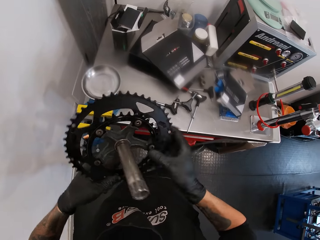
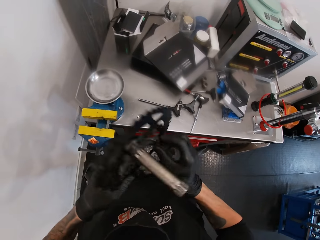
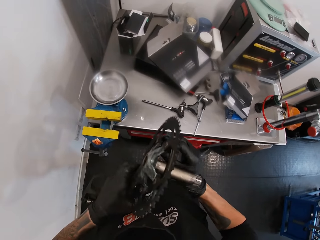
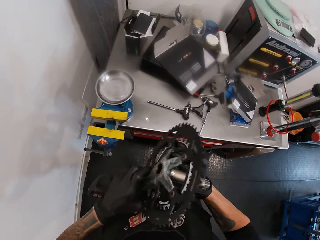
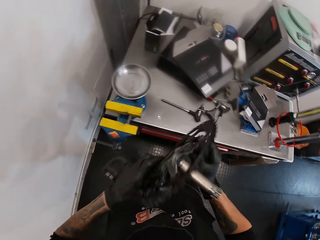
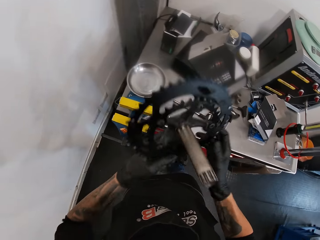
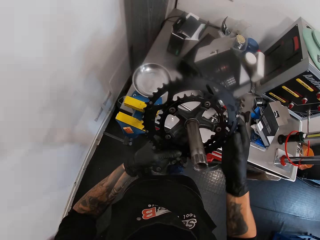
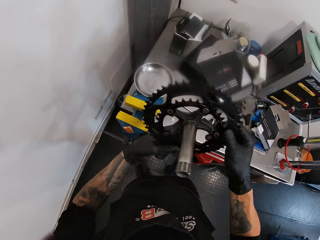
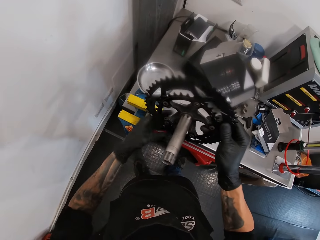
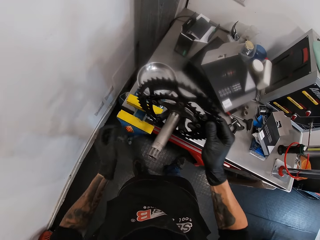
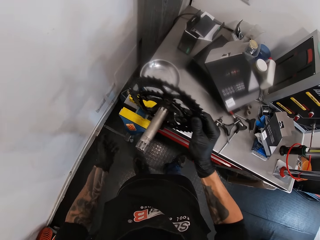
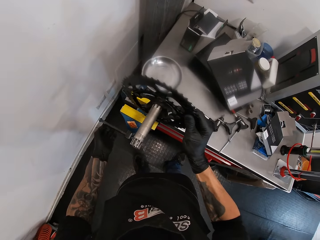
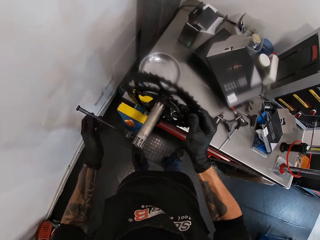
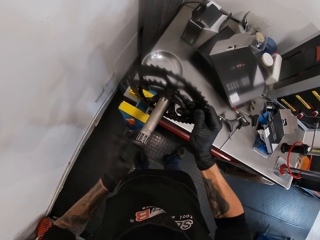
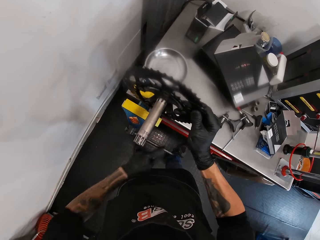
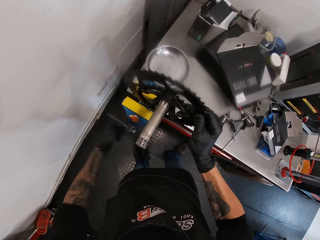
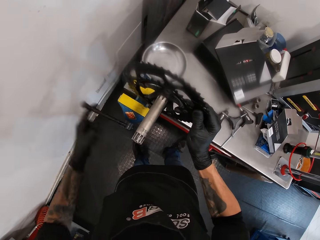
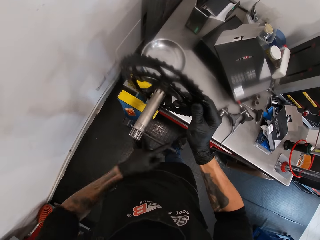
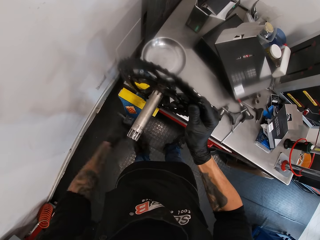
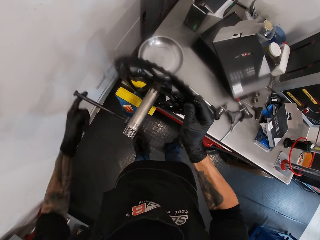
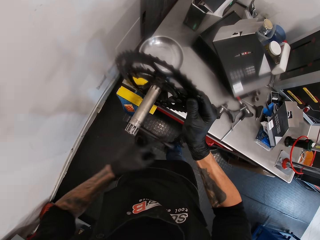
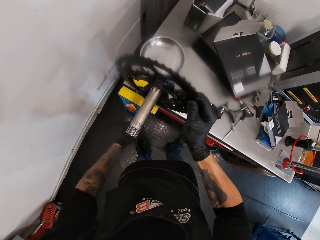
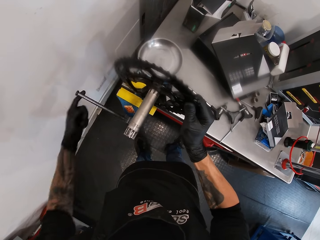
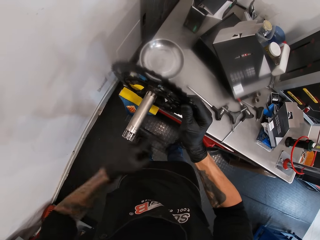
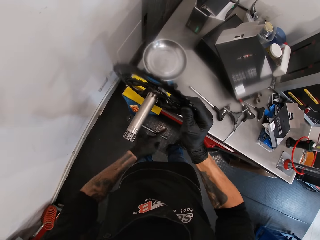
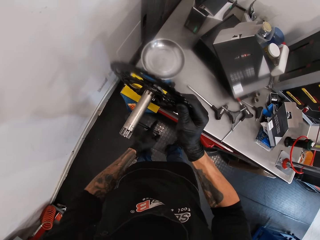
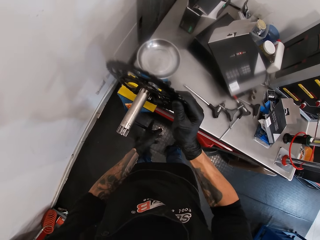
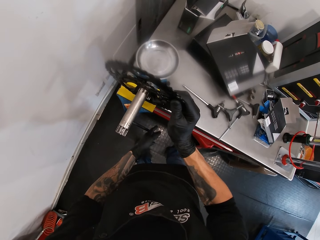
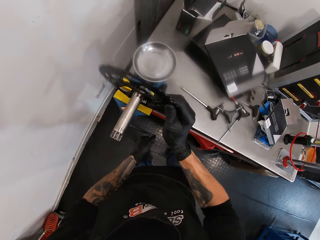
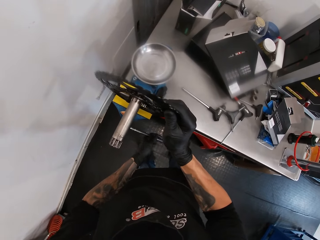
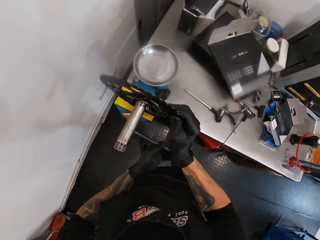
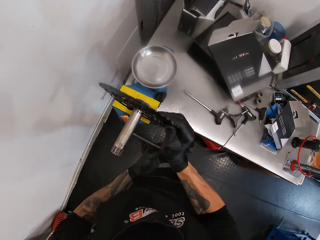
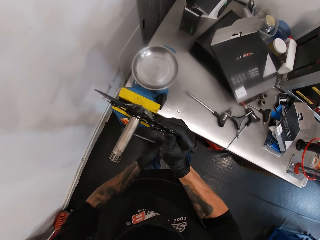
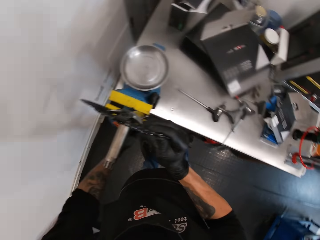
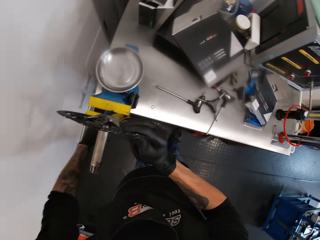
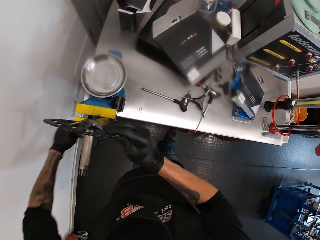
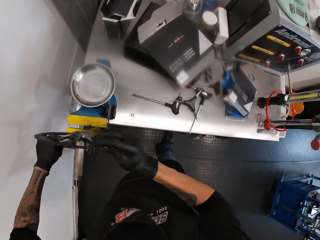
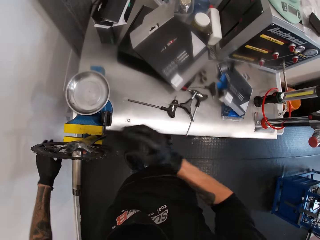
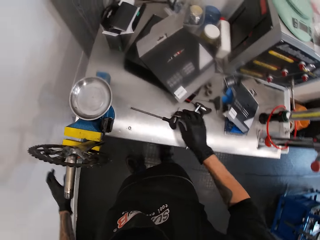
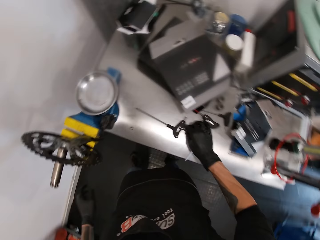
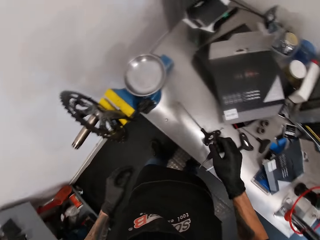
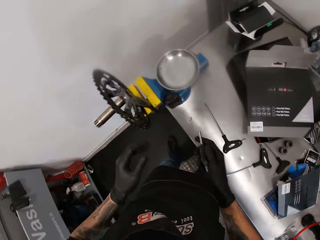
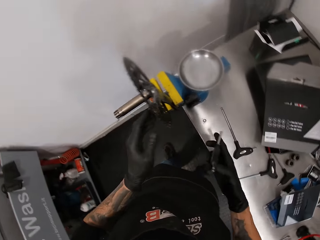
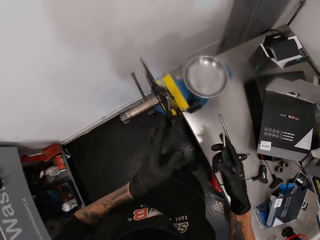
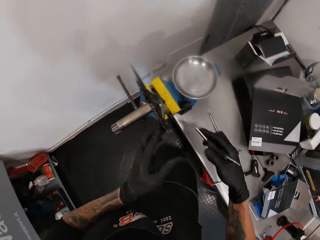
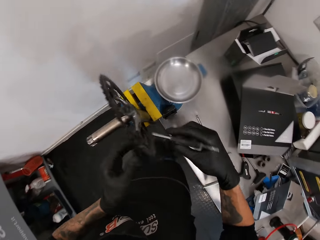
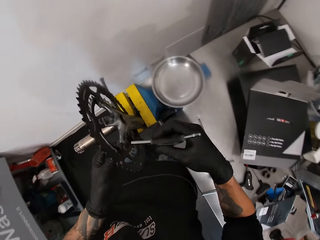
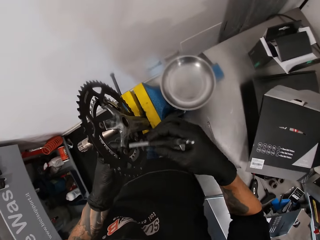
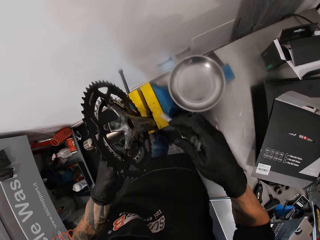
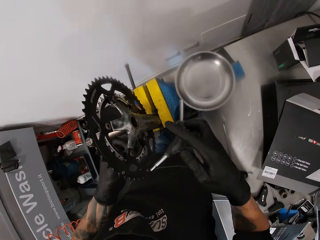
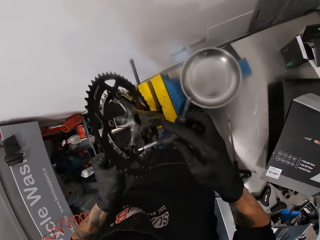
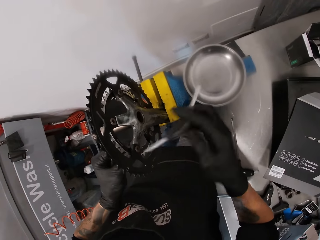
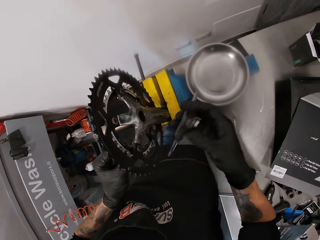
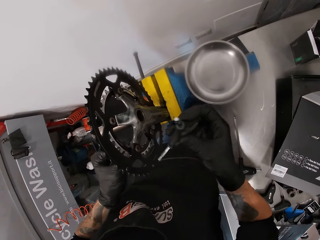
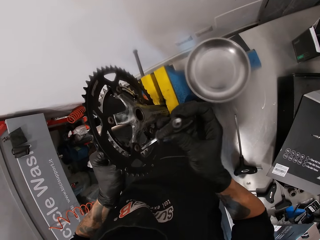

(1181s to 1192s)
The camera wearer turns the handle of the benchwork vice or metal holder with his left hand. He places the chainring into the sliding jaw of the benchwork vice with his right hand. He tightens the metal holder. He picks up a nut screwdriver from the workbench with his right hand. He holds the nut of the chainring in the benchwork vice with his left hand.

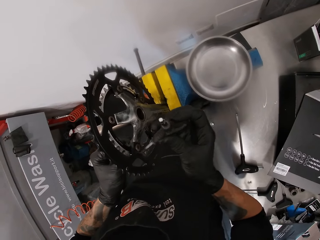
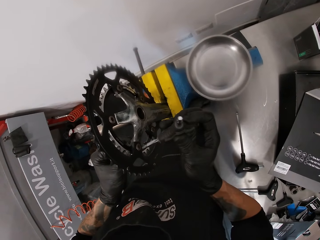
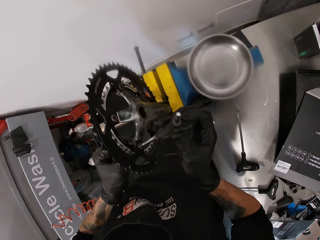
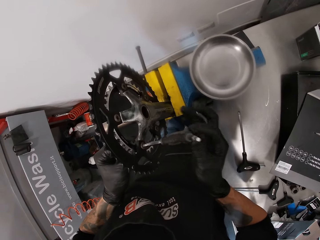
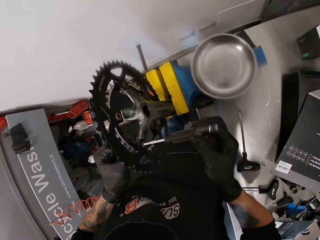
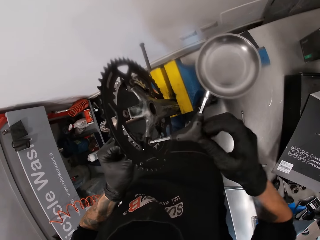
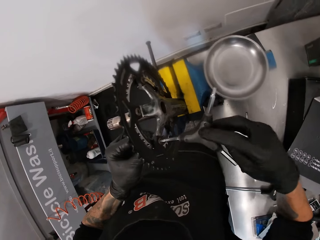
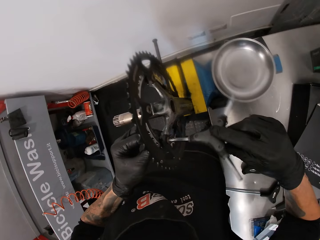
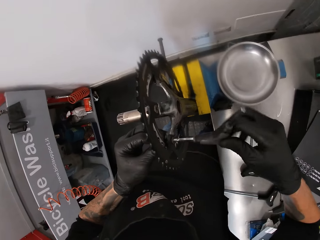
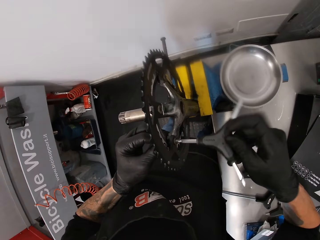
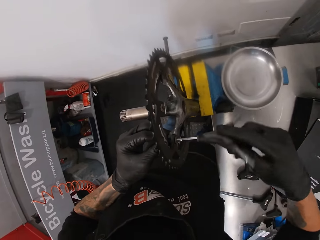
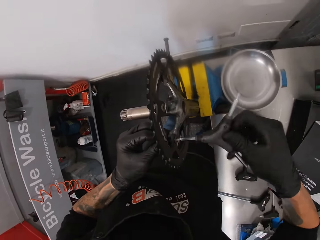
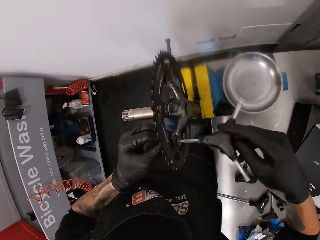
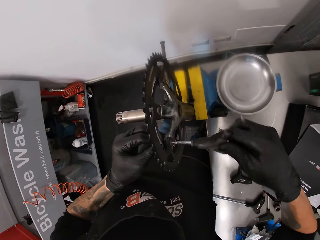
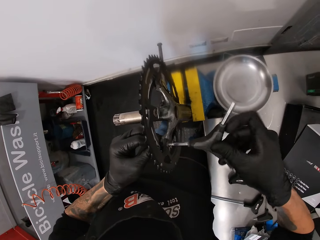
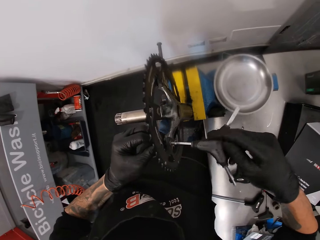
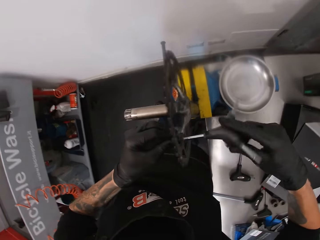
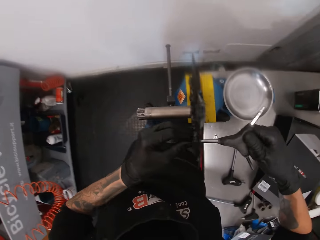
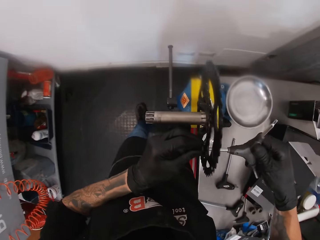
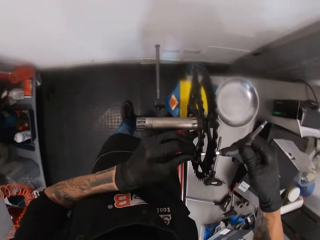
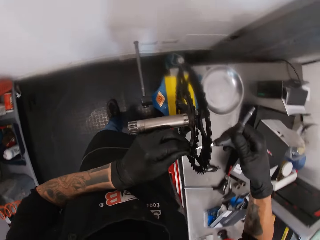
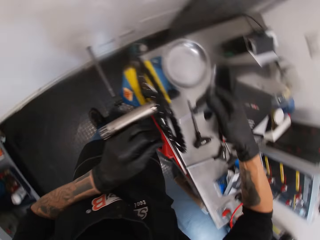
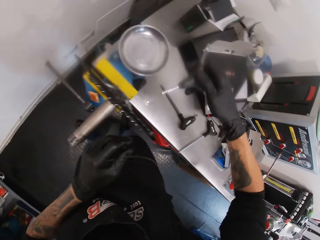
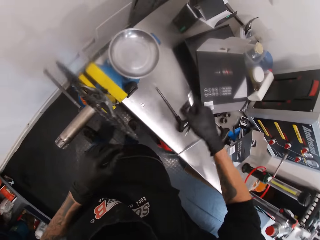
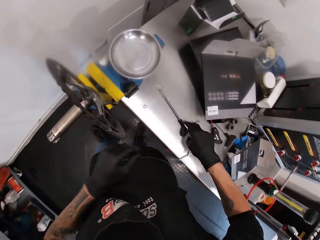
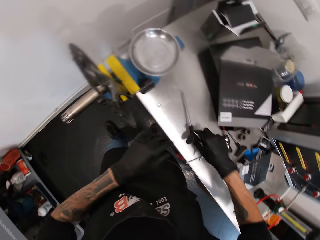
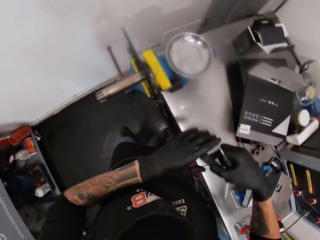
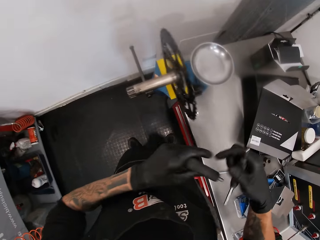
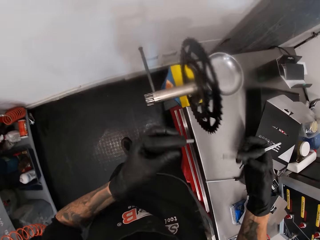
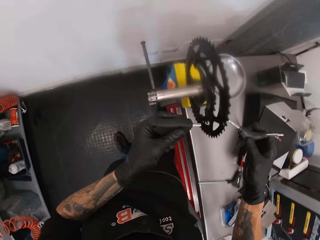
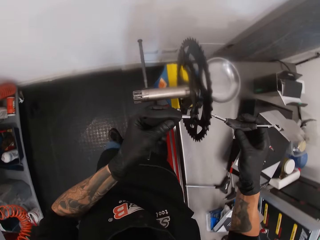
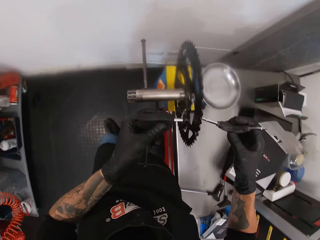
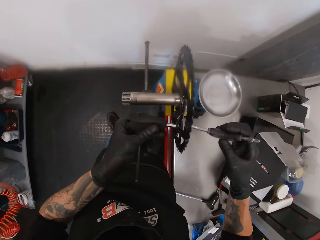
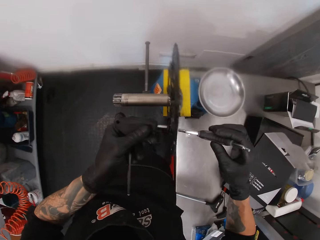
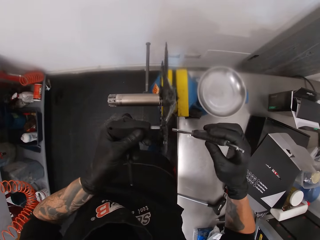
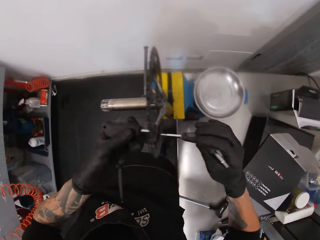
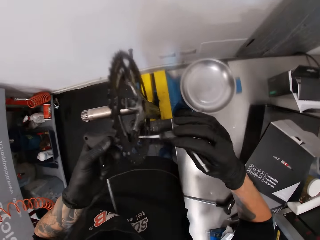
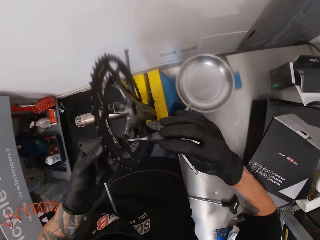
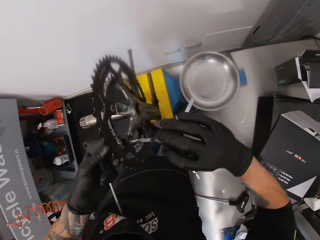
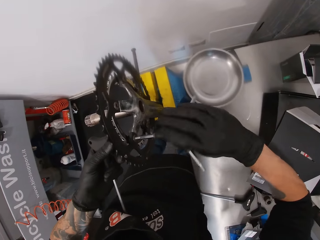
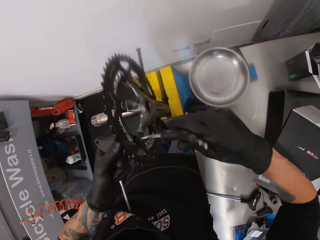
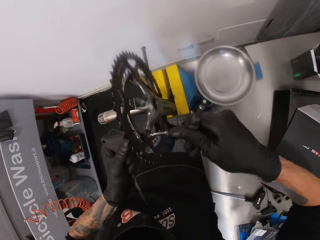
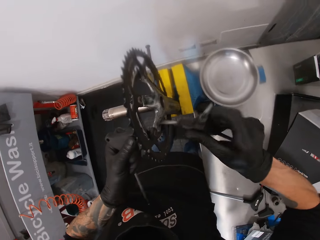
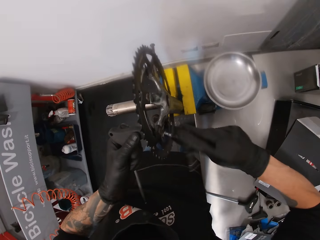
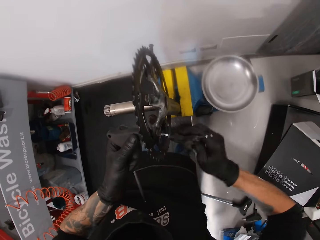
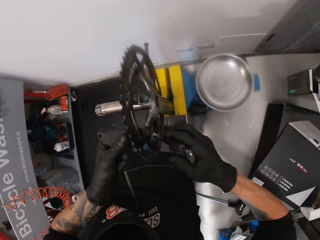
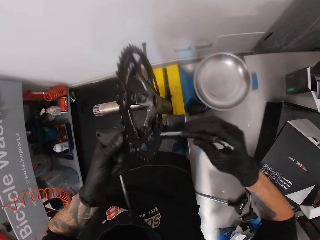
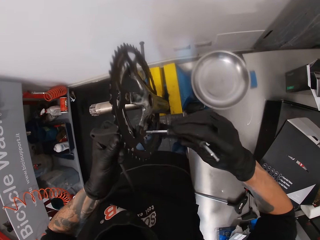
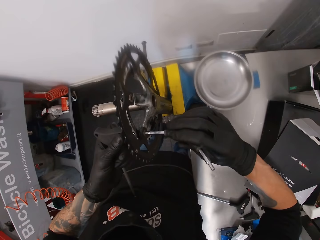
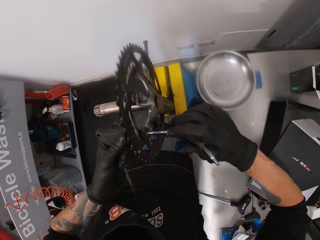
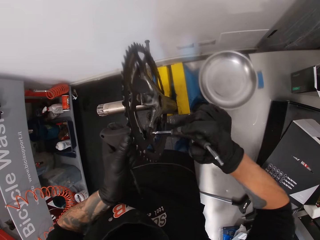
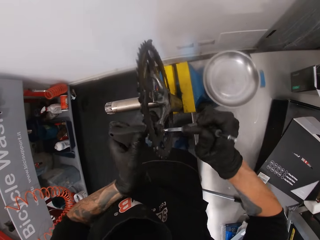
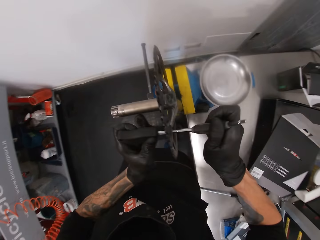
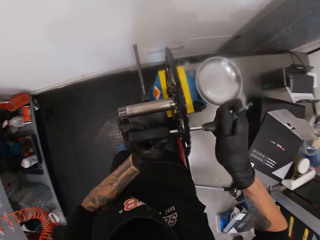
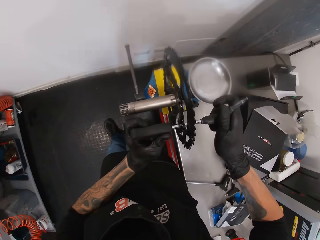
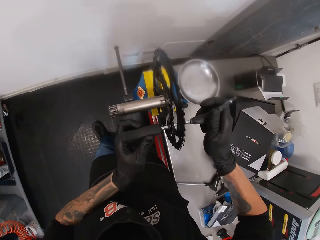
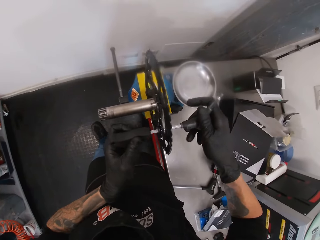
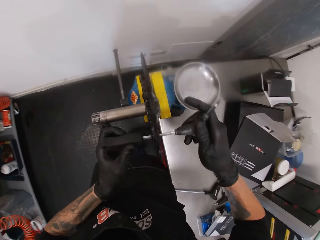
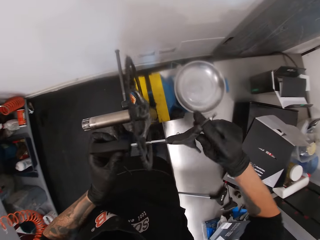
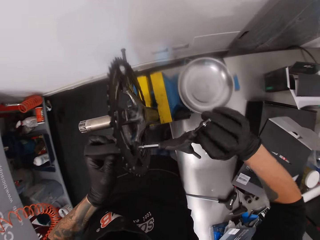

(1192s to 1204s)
The camera wearer screws the bolt with the screwdriver in his right hand. He picks up a nut screwdriver from the workbench with his right hand. He passes the nut screwdriver from his right hand to his left hand. He tightens the bolt with the nut screwdriver with his hands.
